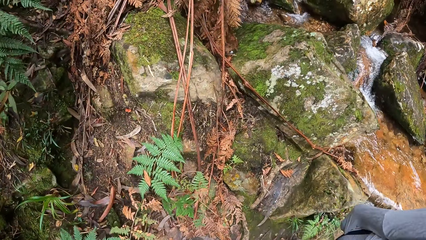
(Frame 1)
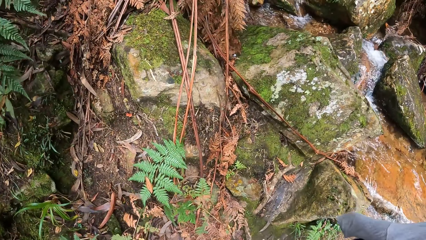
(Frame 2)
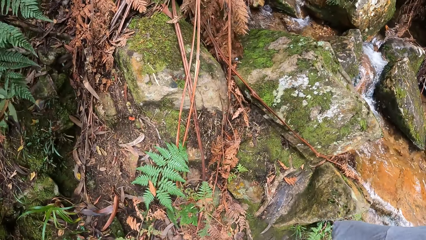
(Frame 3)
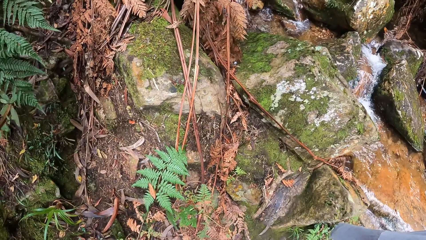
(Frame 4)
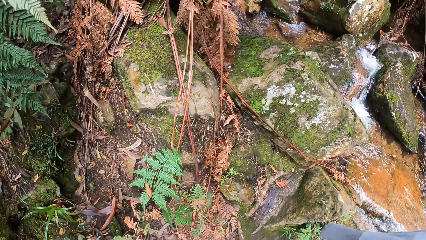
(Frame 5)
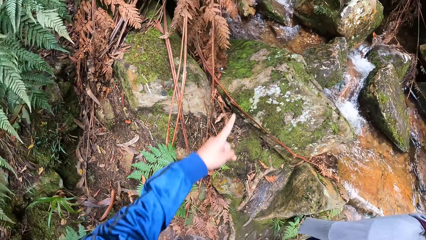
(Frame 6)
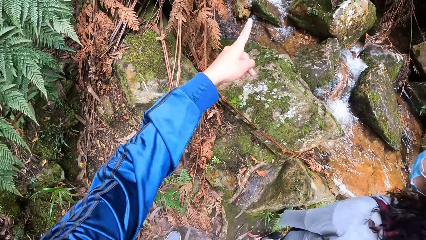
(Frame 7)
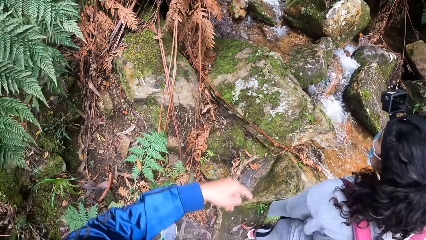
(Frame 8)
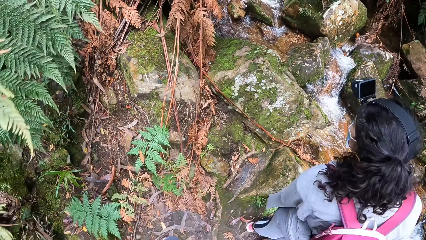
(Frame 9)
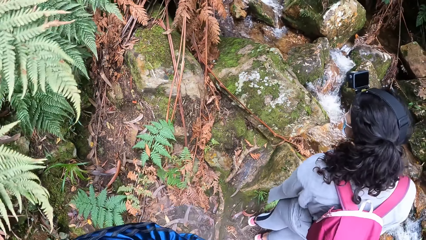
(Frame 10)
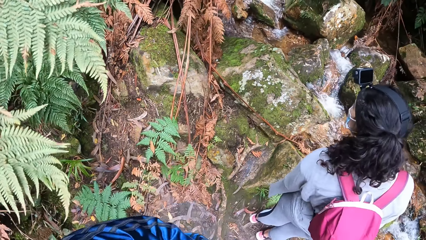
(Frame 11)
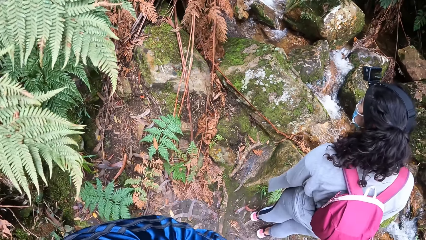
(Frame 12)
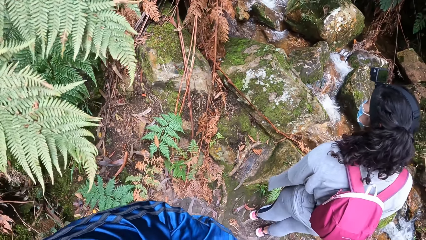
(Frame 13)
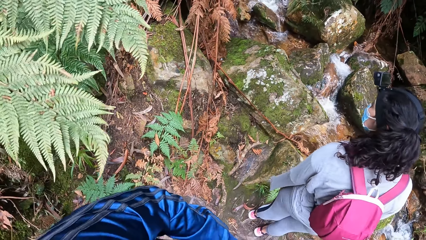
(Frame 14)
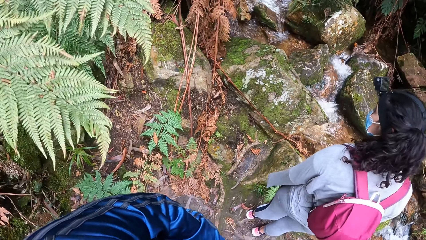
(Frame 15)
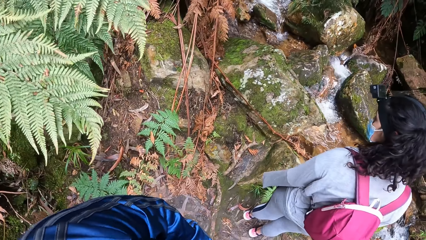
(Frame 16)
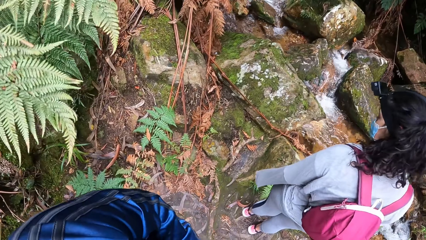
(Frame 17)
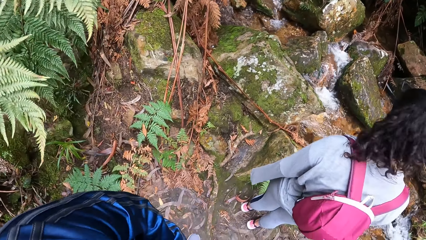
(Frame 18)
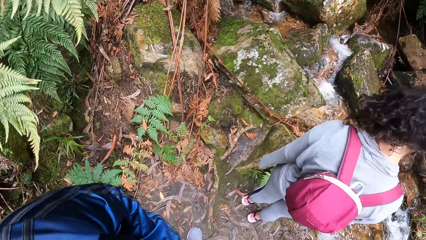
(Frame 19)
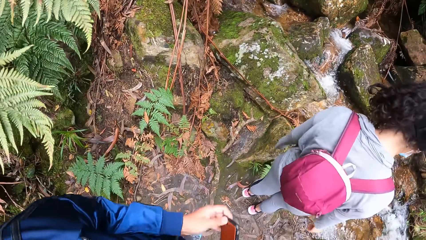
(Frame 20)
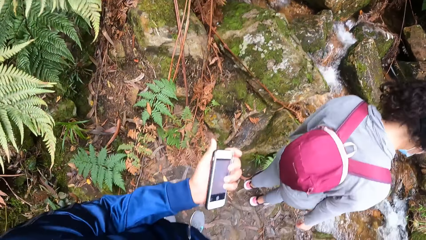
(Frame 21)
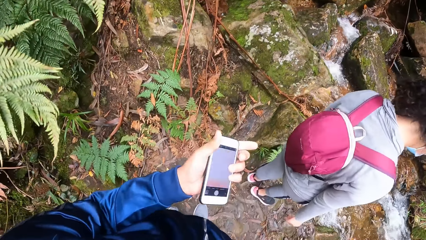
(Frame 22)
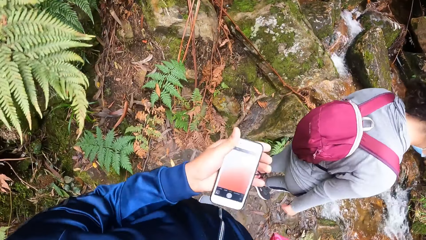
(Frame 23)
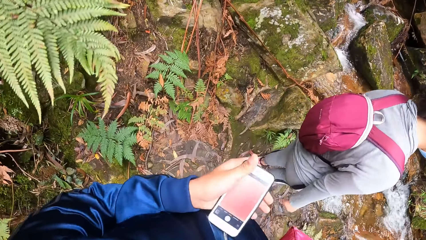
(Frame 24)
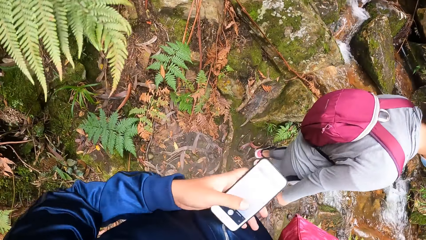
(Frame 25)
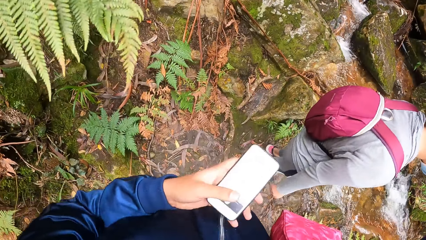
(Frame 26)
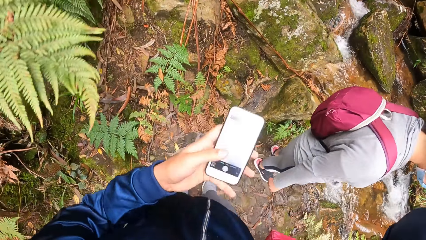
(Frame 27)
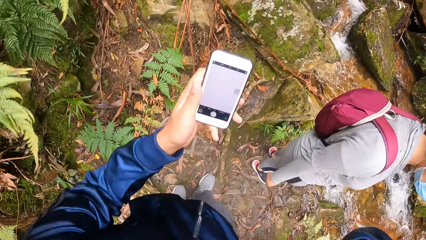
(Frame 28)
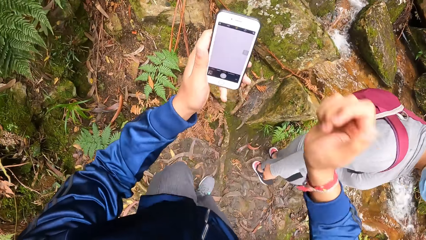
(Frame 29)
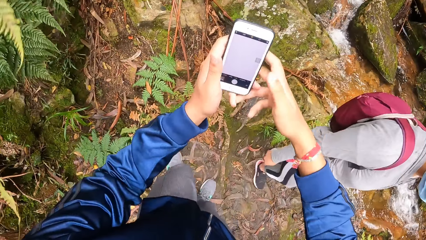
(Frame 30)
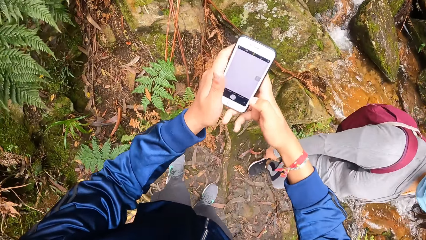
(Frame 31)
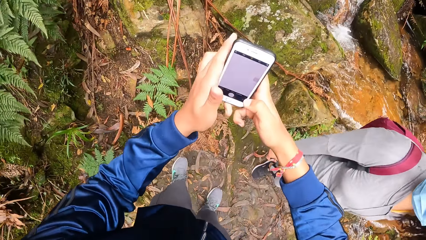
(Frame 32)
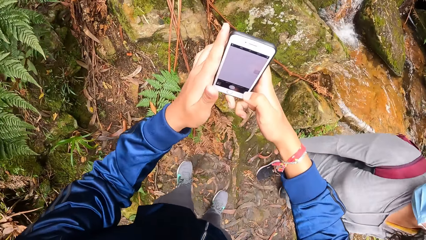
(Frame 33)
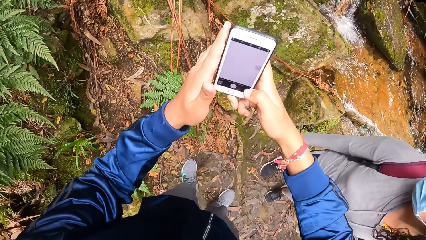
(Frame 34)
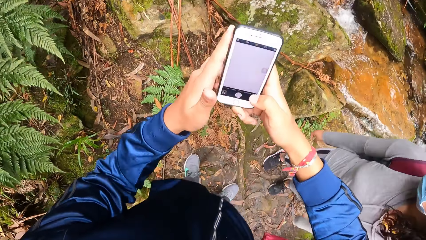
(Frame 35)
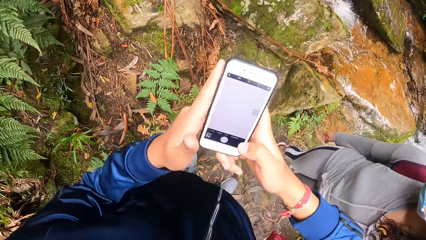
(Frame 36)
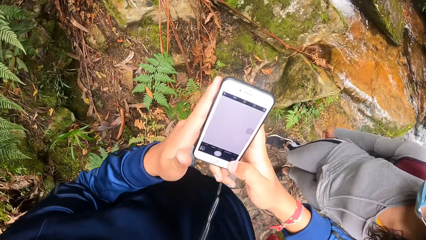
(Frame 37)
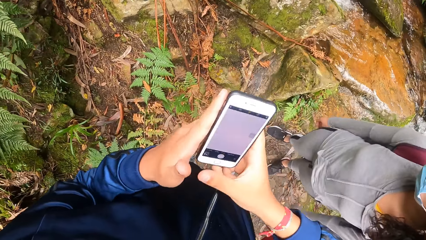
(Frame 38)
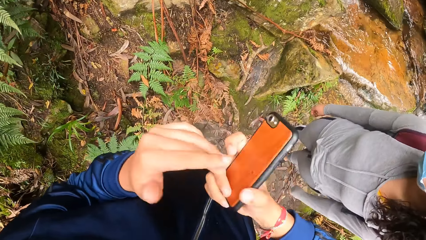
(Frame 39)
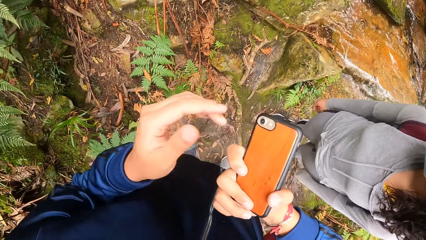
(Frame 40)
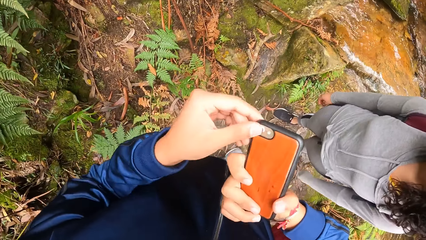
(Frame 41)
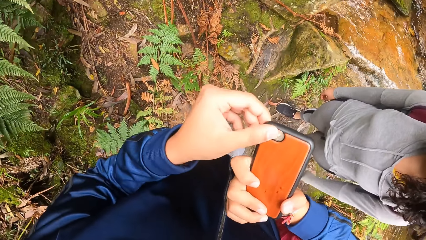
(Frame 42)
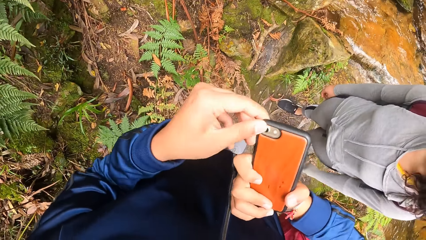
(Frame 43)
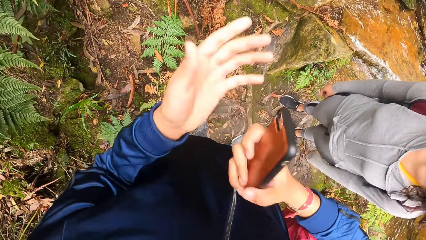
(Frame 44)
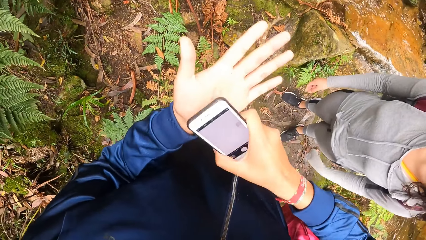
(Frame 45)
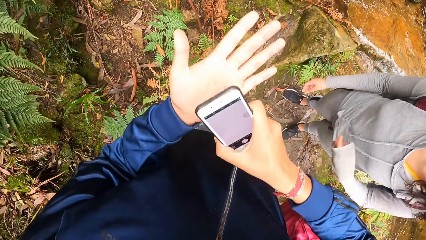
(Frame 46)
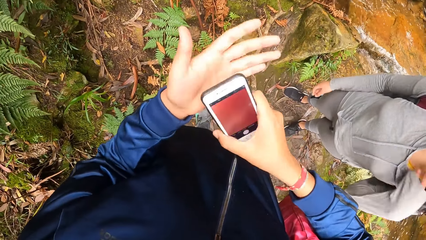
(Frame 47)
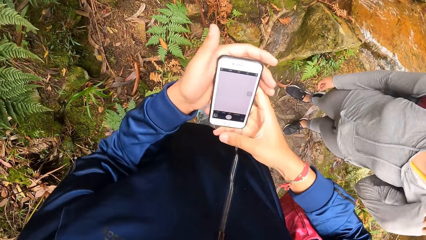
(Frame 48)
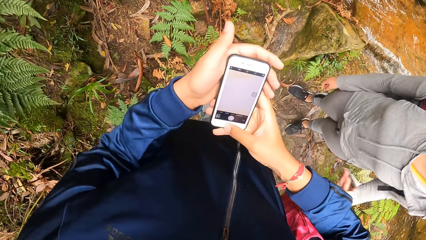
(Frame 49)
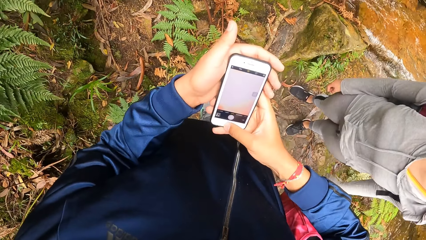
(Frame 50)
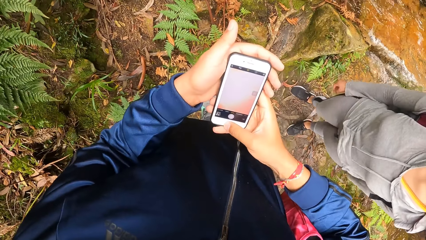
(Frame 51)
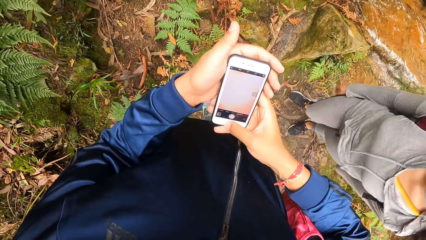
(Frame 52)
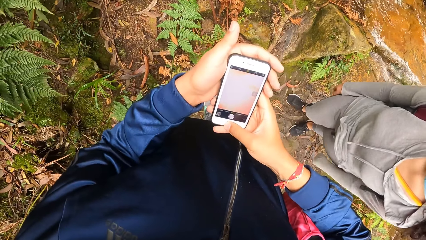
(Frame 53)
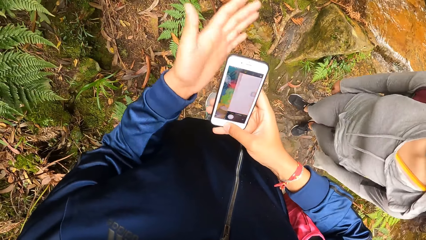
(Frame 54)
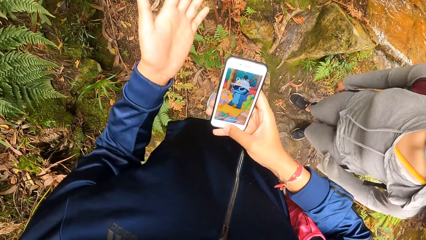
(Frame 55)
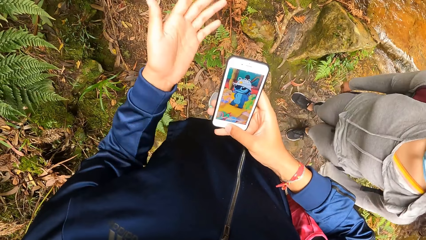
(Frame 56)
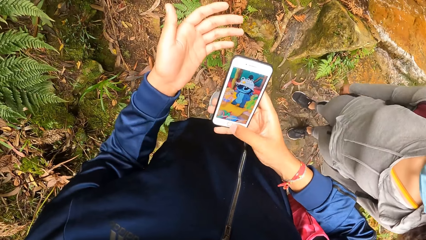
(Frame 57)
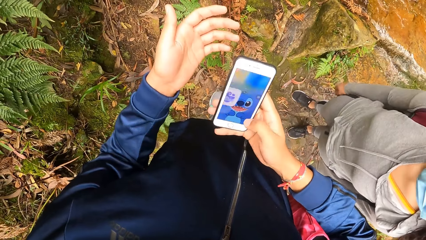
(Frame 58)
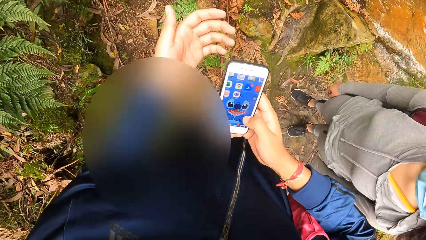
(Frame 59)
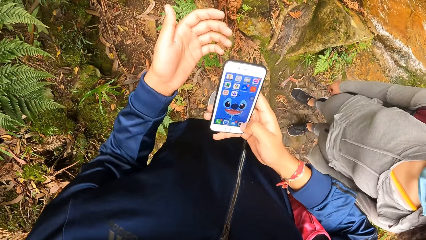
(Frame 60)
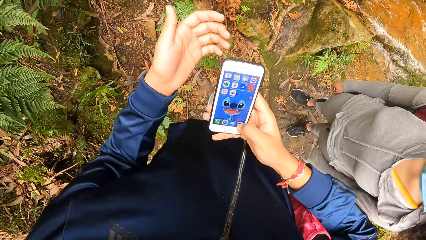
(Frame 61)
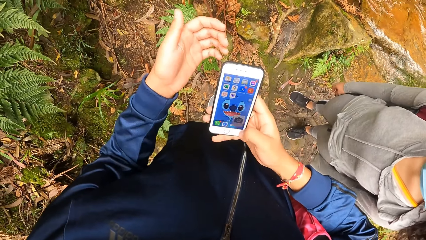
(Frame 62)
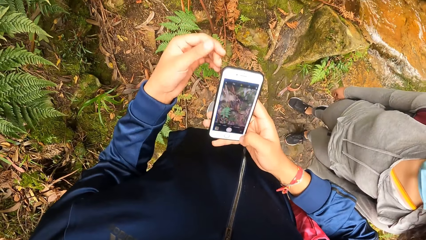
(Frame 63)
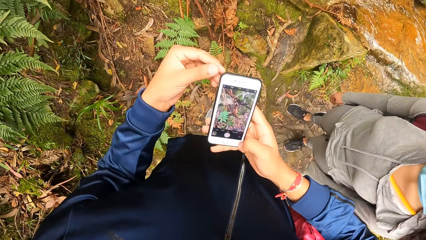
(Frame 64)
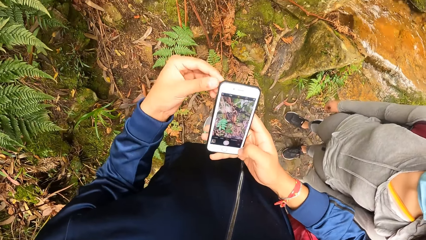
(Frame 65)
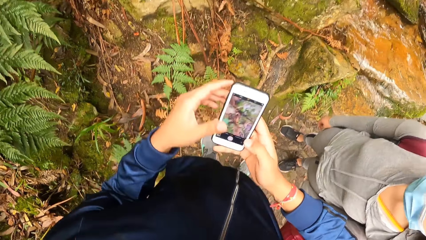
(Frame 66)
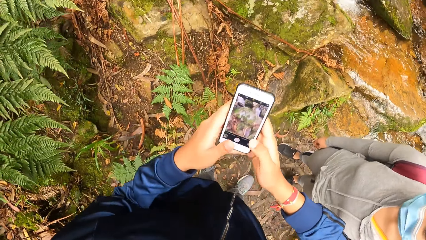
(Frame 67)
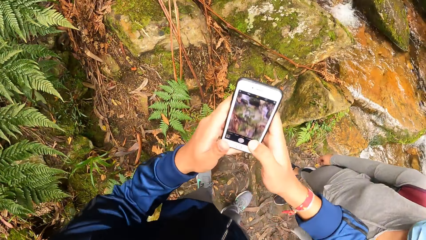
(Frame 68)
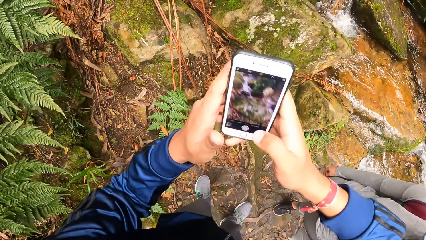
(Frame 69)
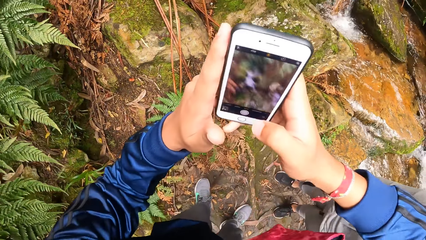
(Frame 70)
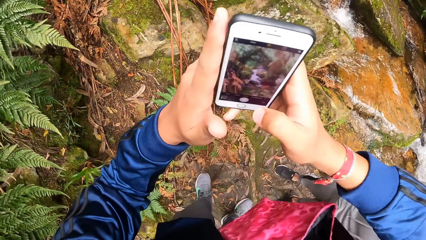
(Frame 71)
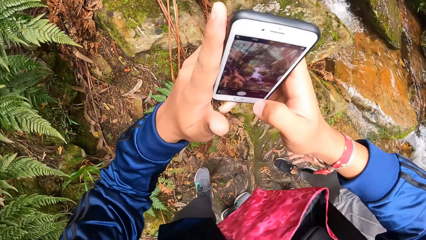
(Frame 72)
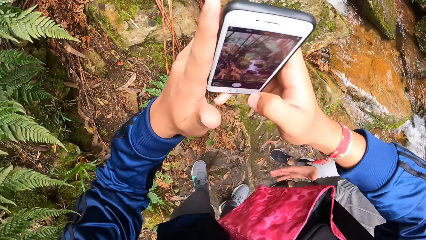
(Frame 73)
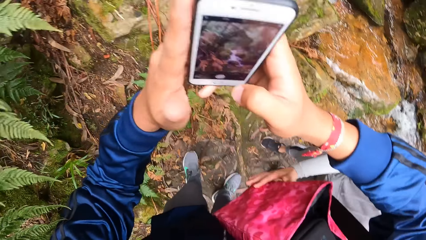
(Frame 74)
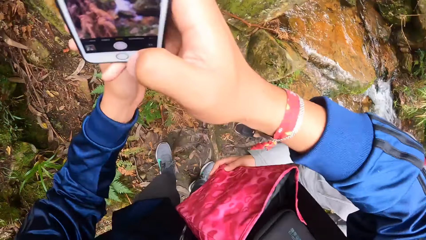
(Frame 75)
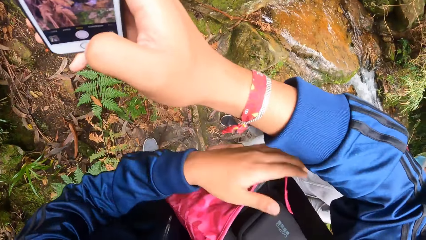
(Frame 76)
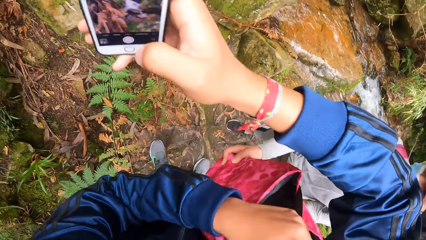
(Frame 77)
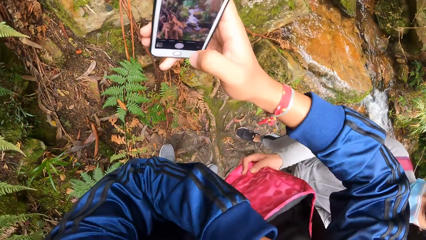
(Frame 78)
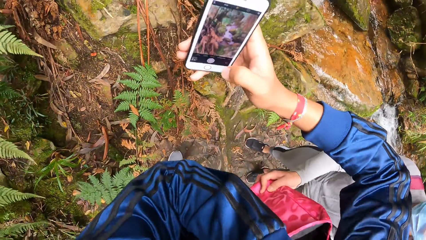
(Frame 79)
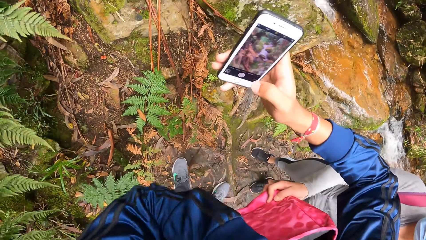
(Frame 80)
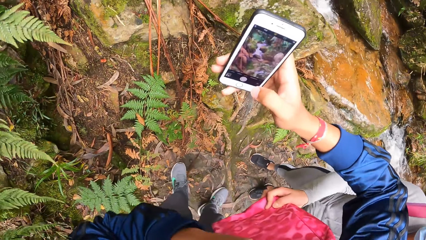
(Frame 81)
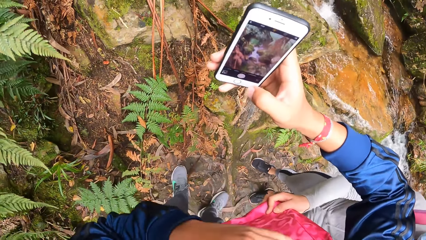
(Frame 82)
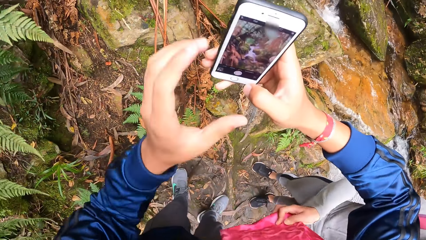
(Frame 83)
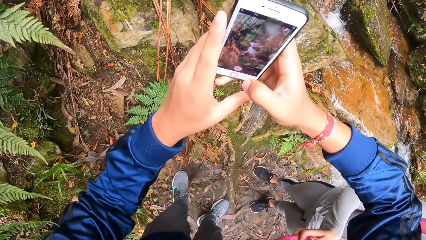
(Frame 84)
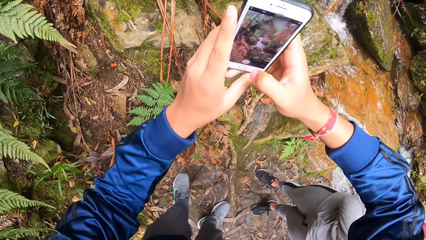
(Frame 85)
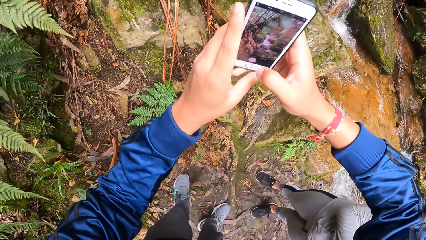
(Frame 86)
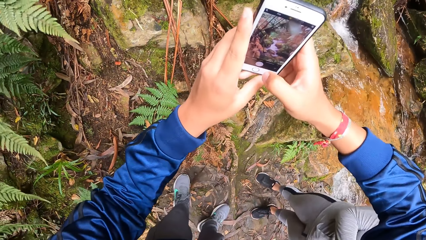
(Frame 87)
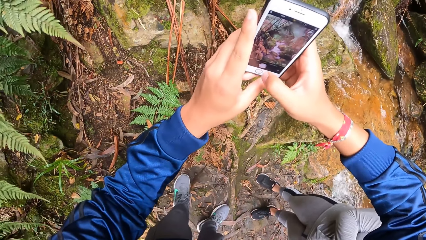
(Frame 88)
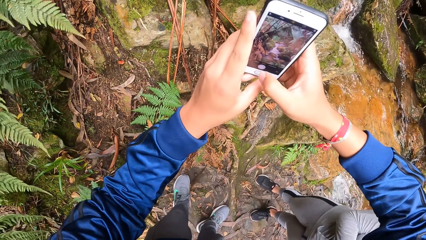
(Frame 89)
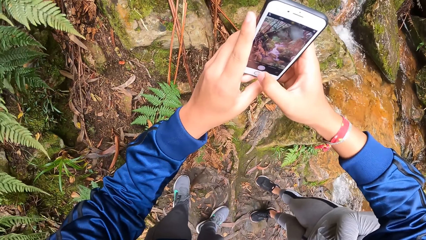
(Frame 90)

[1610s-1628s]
The camera wearer picks up the phone. He holds the phone with his left hand. He adjusts the phone in the hand. He holds the phone with both hands. He turns the phone. He cleans the phone camera with his left hand. He taps the phone on his left hand with his right hand. He operates the phone. He holds the phone with both hands. He holds the phone with his right hand. He lifts the phone. He holds the phone with both hands. A lady holds the handbag. The camera wearer adjusts the handbag on the shoulder. He holds the phone with both hands.
